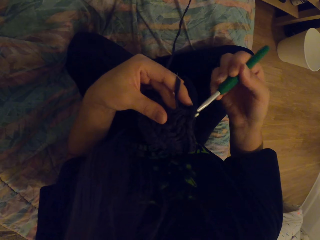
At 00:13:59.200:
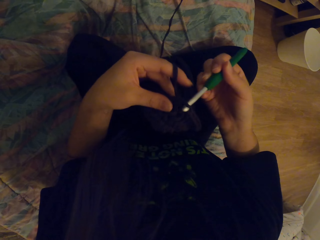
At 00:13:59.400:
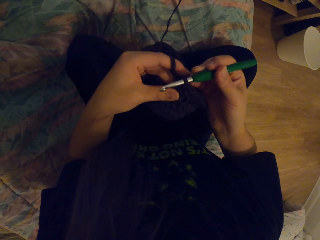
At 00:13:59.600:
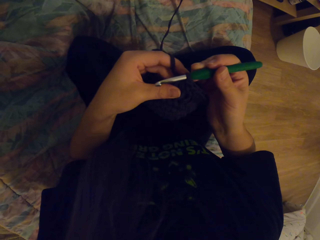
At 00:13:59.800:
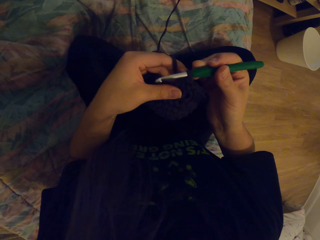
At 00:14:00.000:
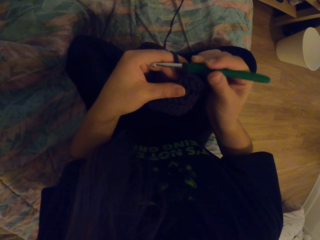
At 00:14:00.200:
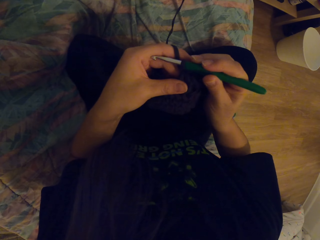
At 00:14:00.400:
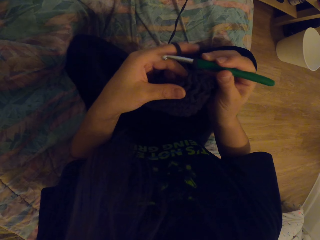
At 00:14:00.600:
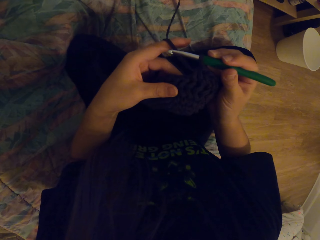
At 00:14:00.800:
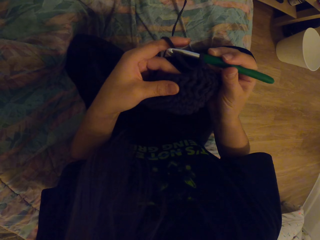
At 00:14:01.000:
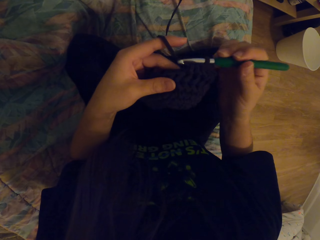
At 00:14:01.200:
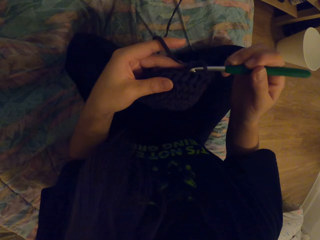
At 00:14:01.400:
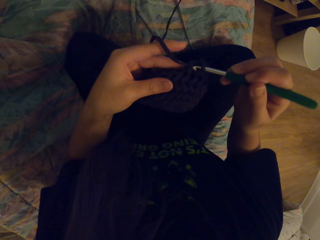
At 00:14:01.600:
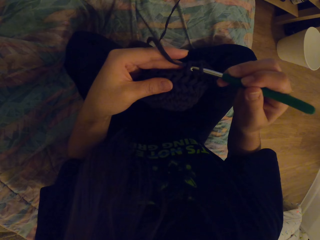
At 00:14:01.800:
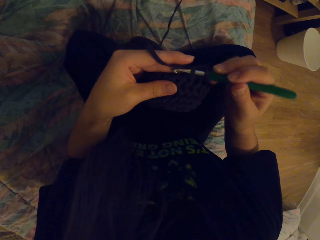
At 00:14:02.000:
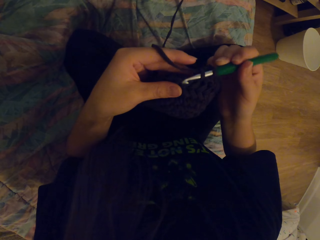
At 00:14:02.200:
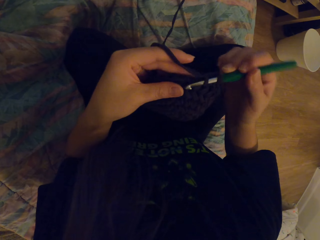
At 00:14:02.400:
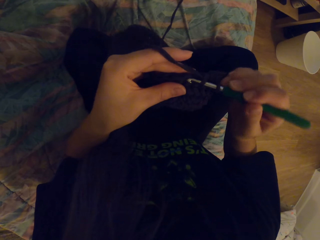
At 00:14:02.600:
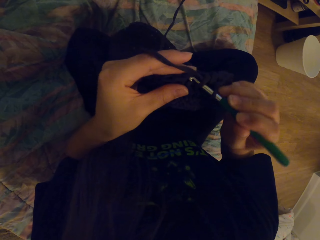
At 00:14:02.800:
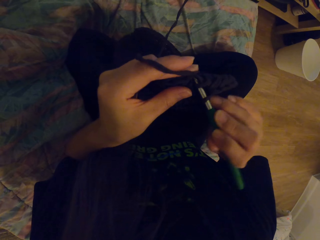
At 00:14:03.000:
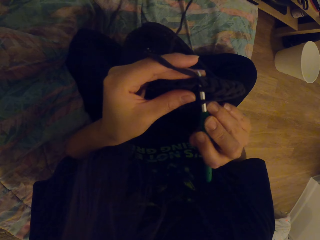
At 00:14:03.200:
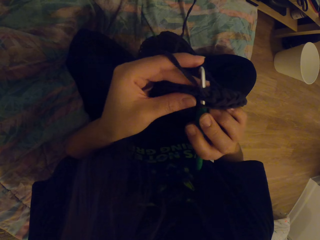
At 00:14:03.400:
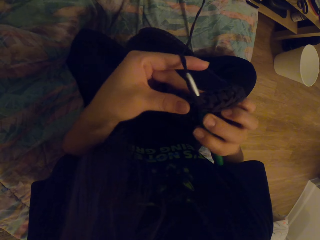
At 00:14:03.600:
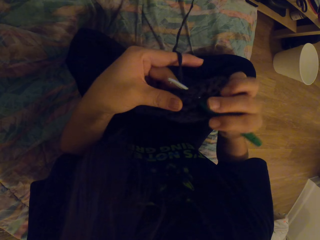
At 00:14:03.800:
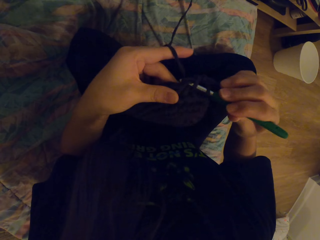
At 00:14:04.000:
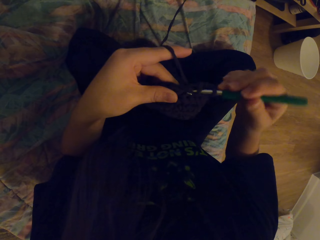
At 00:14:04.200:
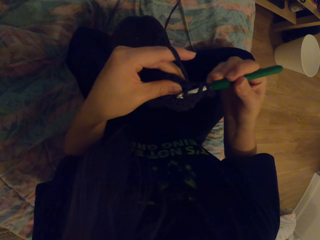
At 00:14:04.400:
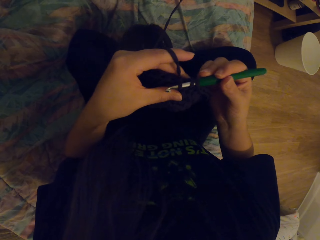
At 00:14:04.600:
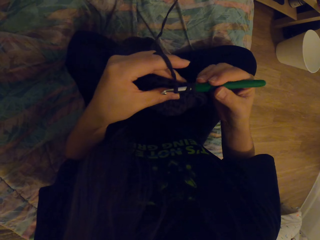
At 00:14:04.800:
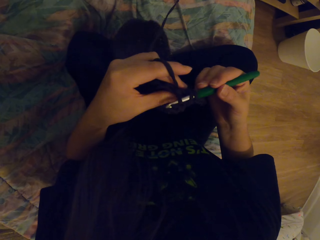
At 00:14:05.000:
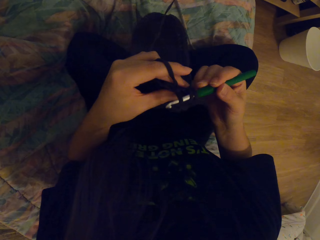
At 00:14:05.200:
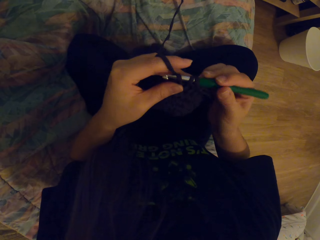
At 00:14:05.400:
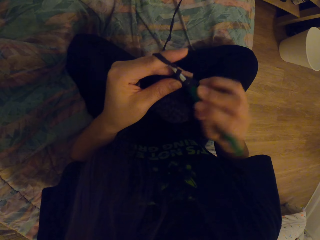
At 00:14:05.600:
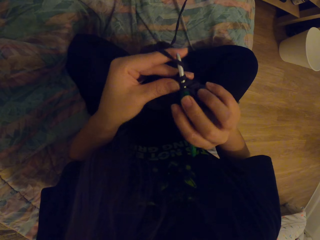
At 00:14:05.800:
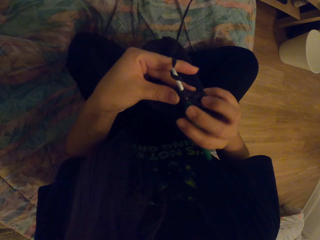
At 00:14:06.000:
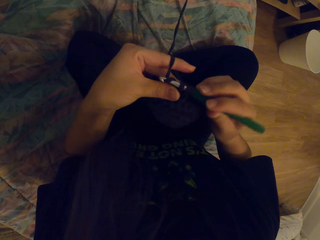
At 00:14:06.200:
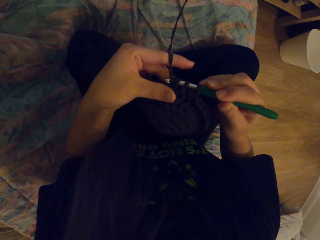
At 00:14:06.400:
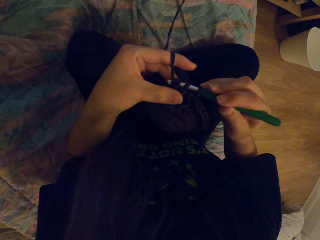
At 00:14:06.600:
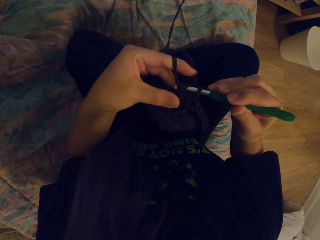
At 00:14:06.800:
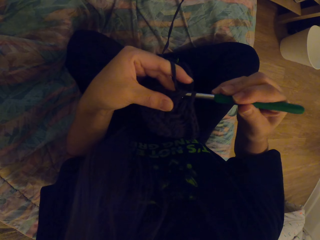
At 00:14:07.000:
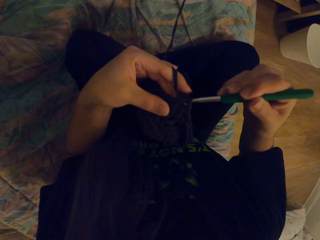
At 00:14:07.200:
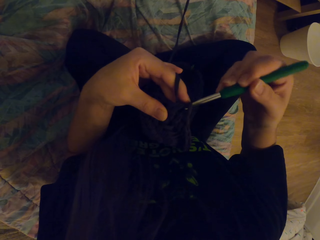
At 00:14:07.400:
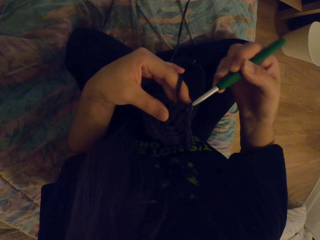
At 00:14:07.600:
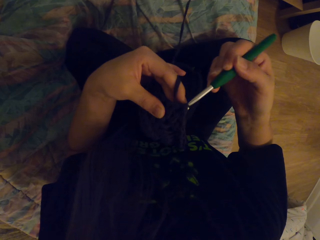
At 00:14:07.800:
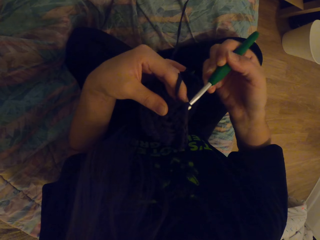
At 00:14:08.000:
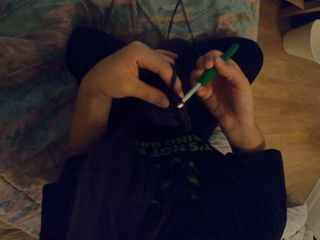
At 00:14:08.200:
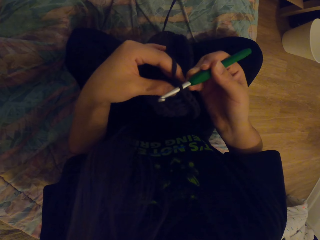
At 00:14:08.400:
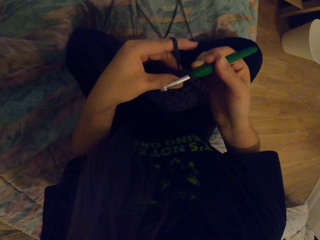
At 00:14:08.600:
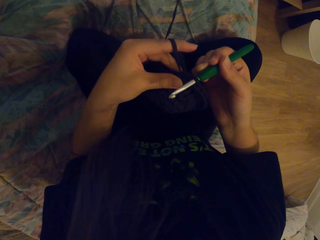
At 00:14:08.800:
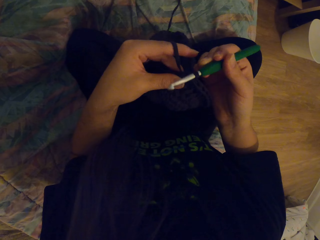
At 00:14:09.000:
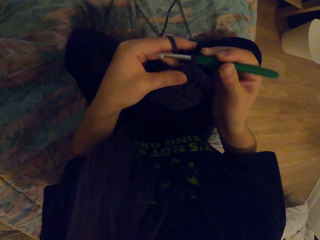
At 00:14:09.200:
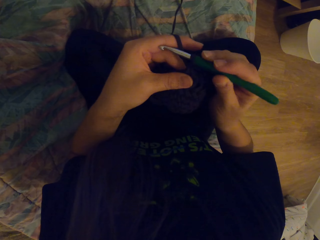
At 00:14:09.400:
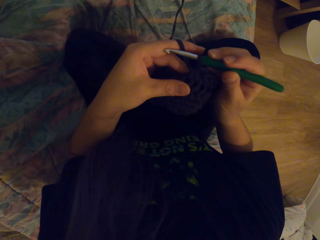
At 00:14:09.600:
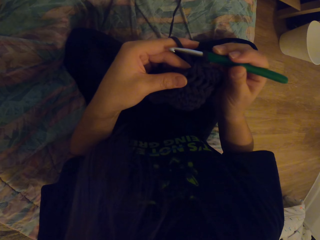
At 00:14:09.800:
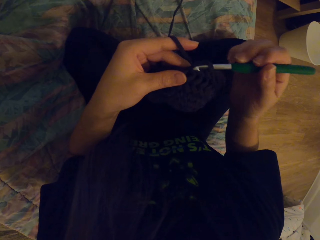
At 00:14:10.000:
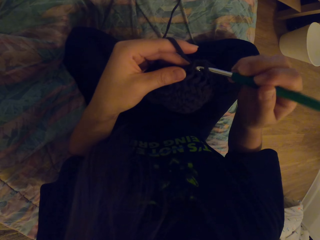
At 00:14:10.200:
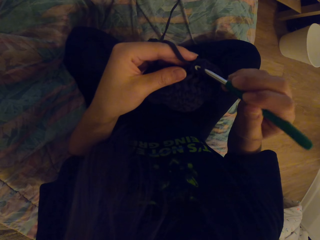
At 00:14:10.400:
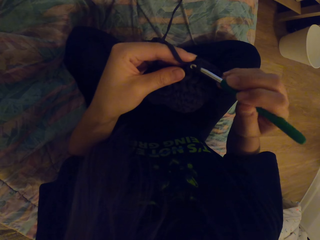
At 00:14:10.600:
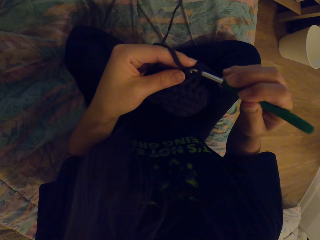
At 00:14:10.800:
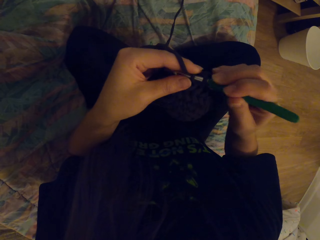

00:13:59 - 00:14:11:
The camera wearer holds the fabric with the hand. They weave the fabric with the crochet.

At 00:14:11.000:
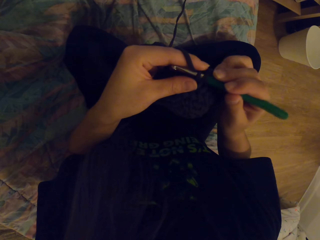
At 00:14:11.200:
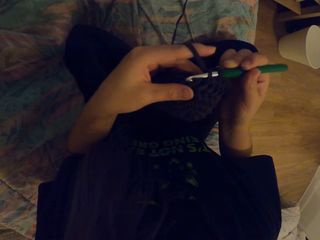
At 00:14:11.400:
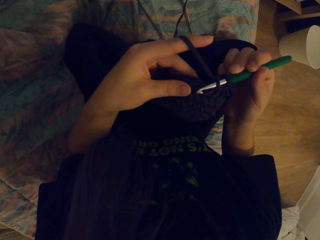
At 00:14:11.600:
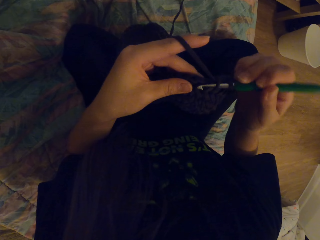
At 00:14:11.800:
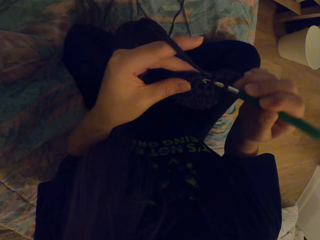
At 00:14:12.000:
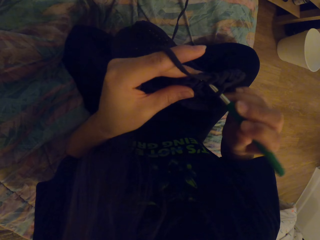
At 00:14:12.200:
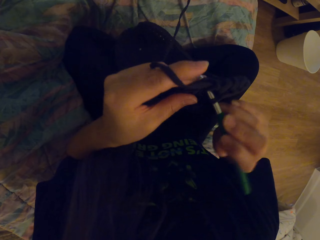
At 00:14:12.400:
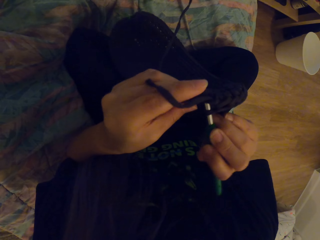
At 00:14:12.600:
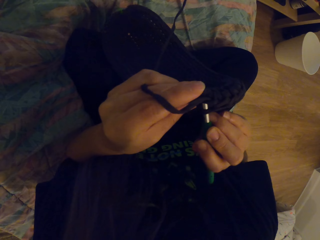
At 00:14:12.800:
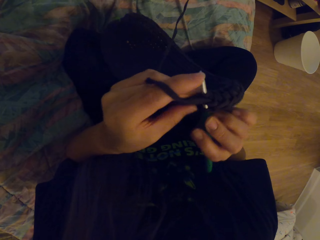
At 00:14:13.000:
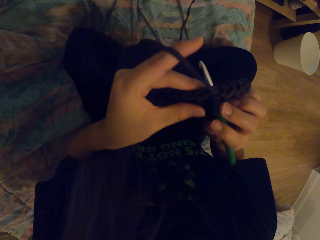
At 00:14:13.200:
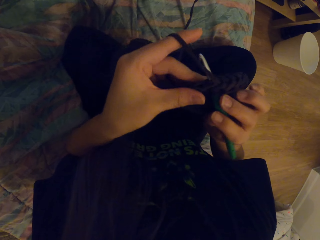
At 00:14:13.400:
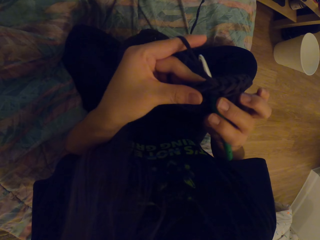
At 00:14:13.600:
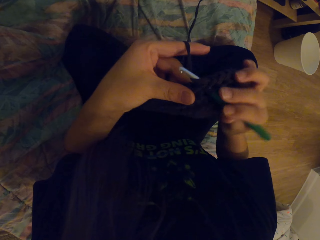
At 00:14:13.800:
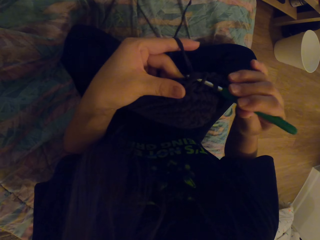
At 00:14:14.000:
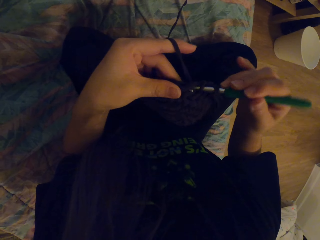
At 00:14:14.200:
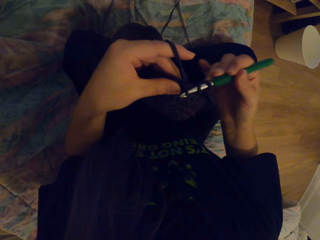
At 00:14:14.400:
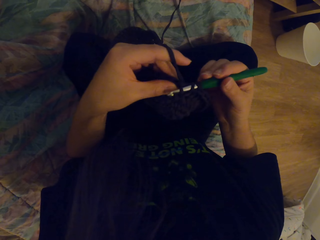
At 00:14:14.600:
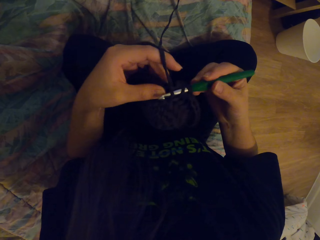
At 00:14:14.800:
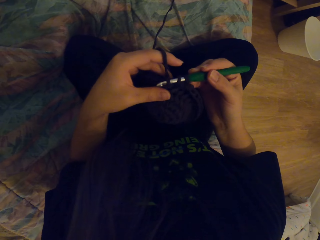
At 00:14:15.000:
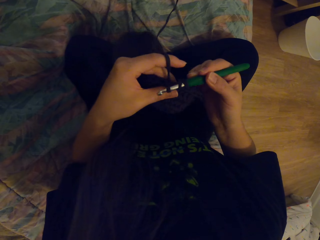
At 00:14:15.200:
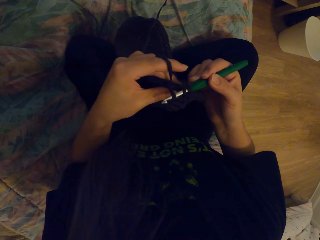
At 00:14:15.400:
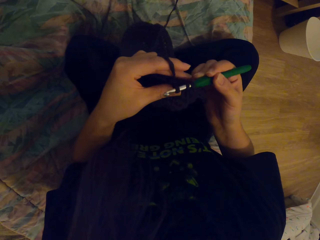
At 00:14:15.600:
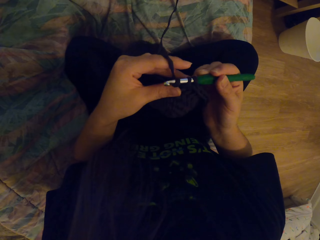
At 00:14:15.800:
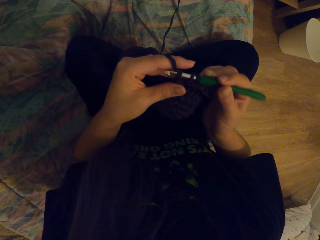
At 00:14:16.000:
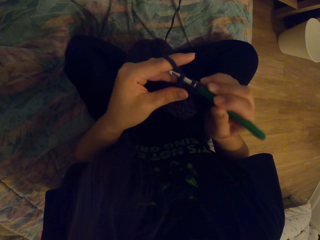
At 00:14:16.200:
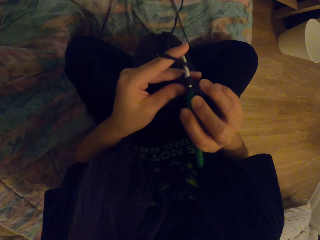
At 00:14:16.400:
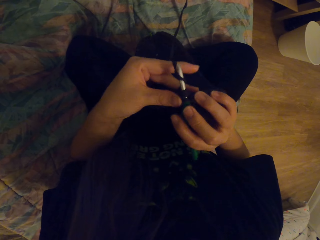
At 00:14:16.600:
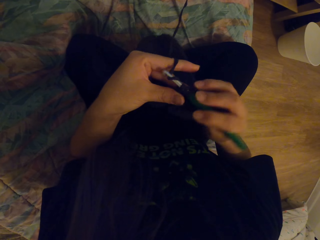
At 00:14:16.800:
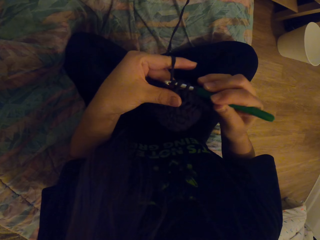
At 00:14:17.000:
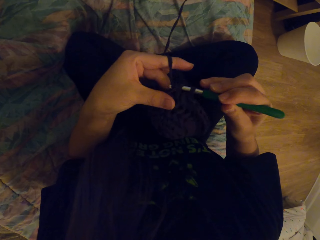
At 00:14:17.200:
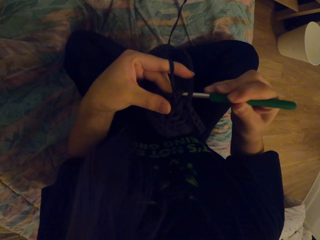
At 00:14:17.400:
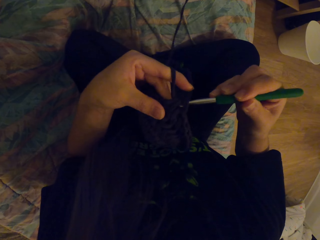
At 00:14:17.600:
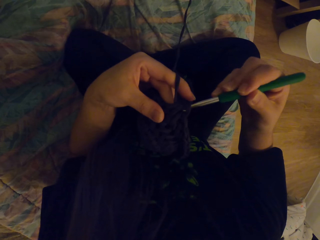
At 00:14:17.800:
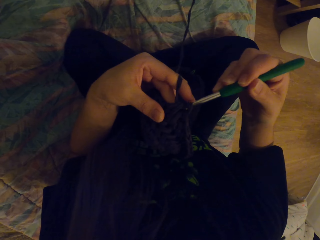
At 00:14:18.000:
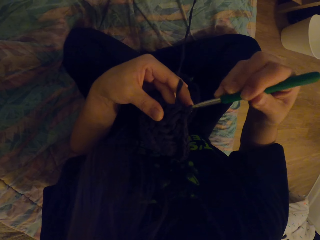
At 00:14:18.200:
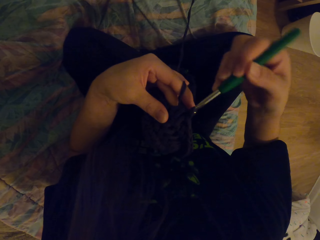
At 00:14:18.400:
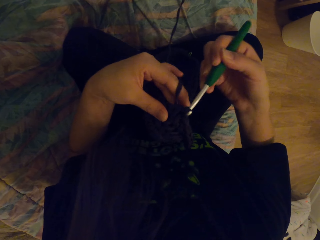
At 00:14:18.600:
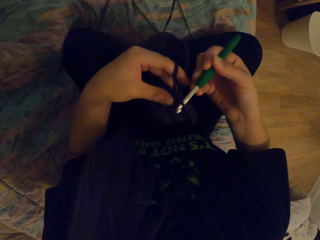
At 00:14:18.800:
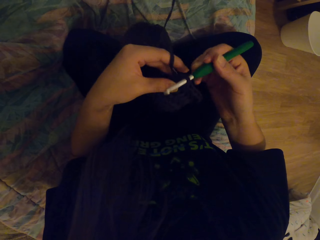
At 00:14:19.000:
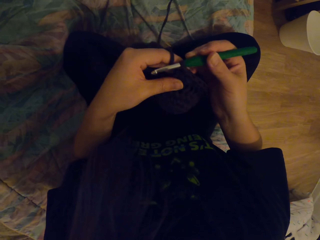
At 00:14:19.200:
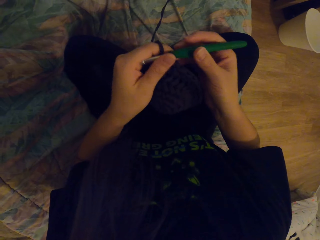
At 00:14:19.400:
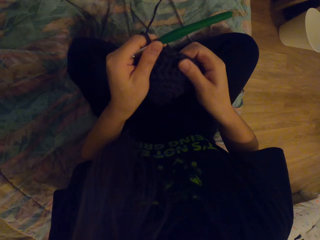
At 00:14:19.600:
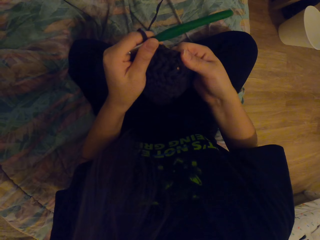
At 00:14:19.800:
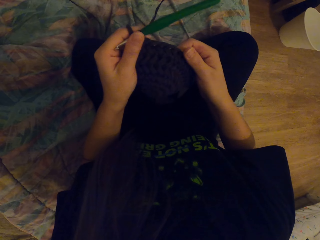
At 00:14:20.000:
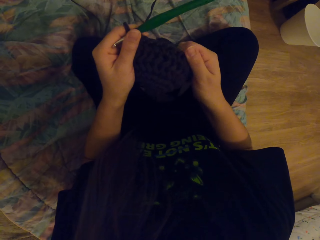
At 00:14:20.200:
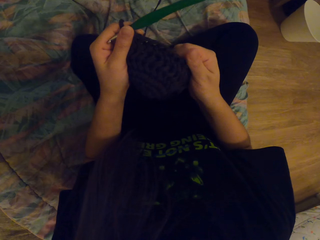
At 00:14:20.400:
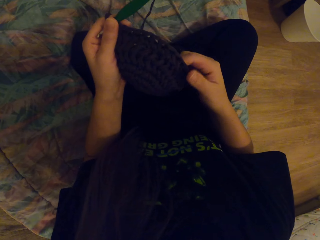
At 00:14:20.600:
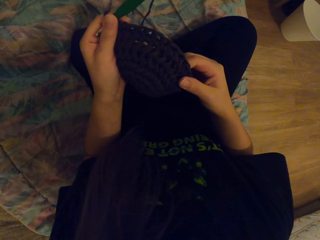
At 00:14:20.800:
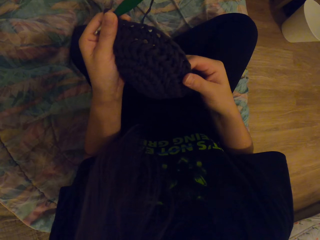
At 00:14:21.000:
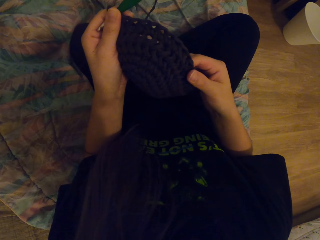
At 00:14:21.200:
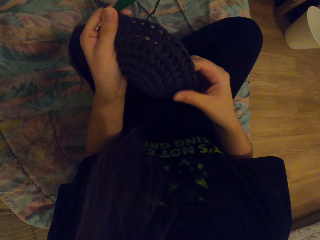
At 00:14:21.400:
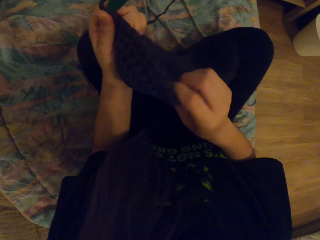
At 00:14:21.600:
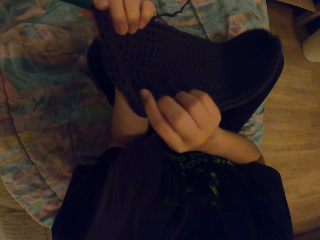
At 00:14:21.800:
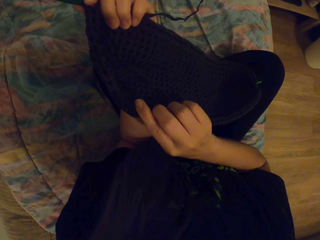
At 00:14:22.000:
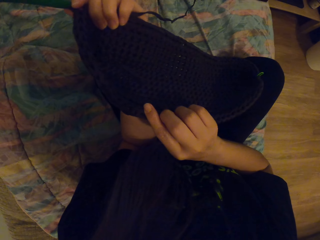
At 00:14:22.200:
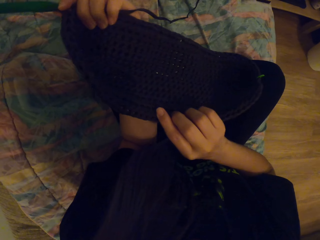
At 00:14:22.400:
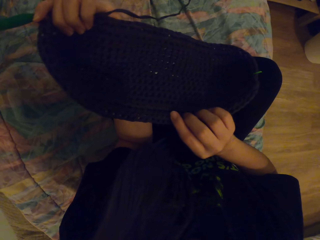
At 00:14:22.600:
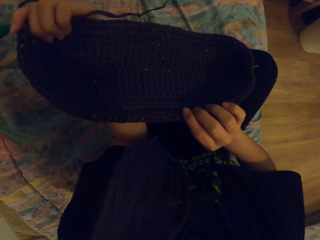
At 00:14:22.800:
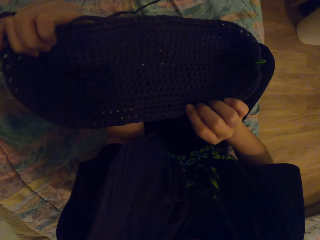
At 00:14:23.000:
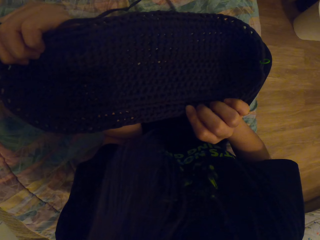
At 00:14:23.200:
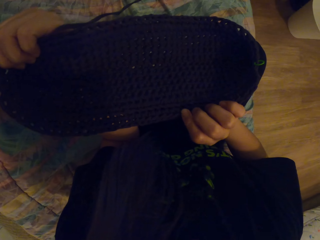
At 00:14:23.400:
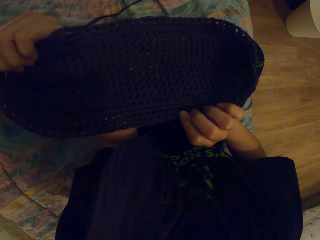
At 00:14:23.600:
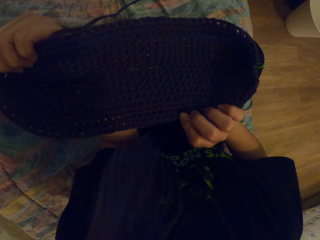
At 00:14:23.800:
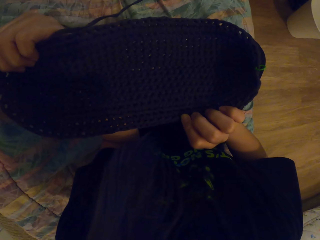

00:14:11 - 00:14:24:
The camera wearer touches the fabric with the hand. They straighten the fabric. They turn the fabric with the hand. They look at the fabric.
